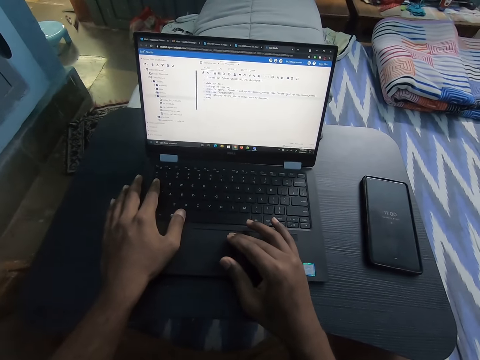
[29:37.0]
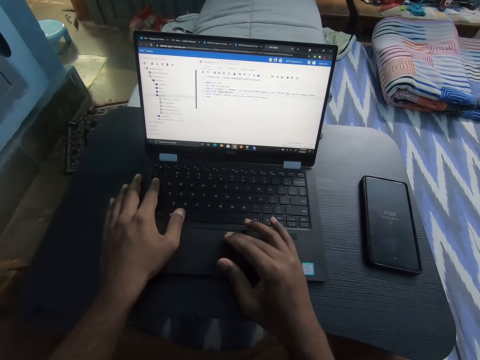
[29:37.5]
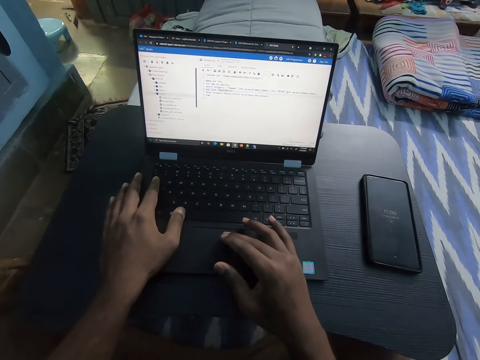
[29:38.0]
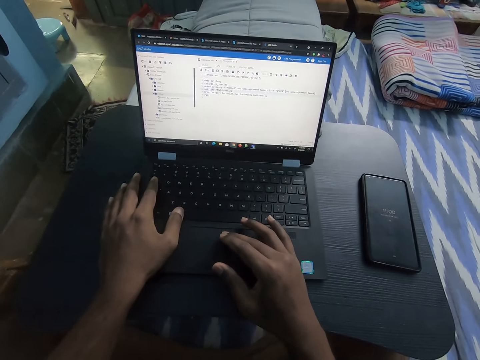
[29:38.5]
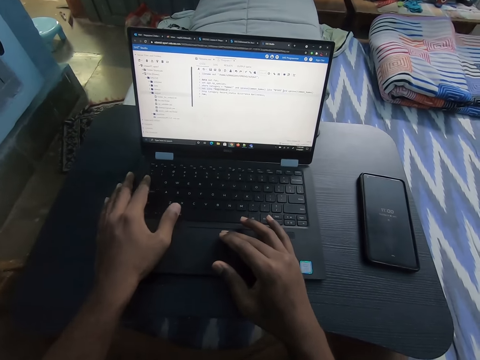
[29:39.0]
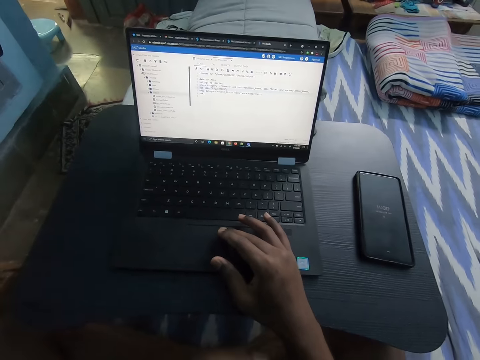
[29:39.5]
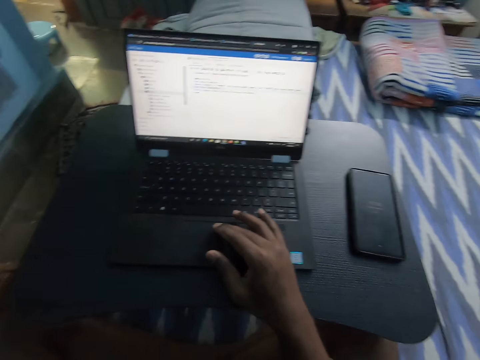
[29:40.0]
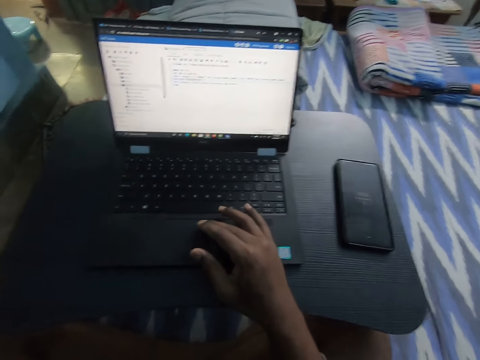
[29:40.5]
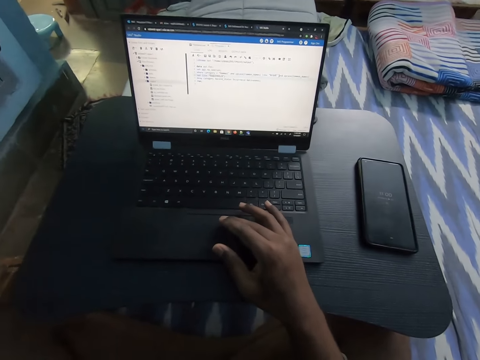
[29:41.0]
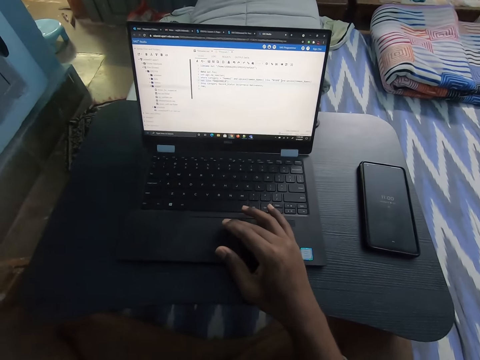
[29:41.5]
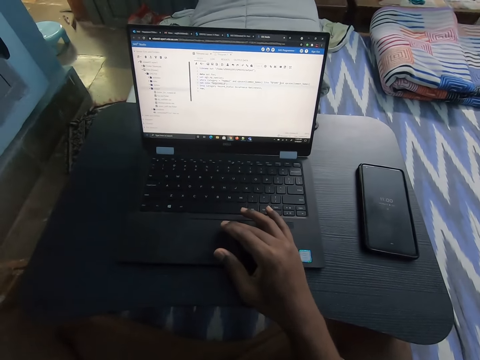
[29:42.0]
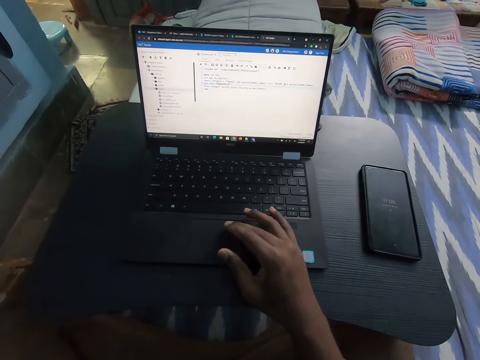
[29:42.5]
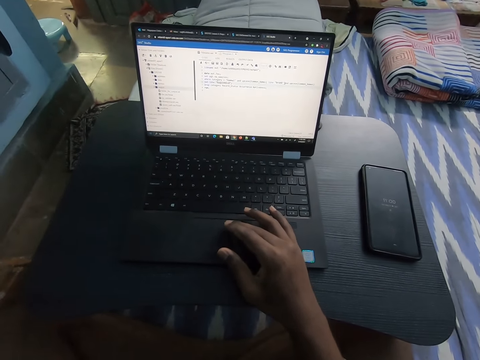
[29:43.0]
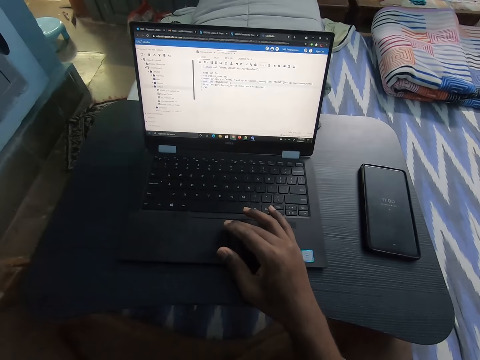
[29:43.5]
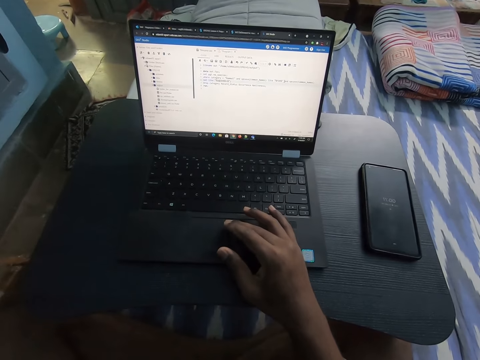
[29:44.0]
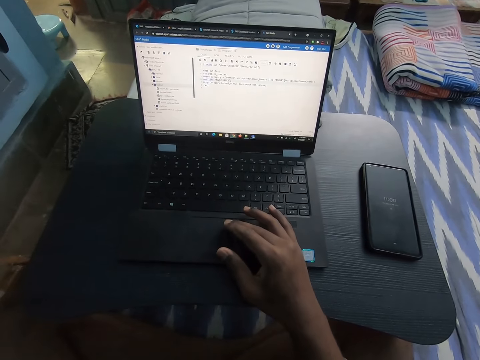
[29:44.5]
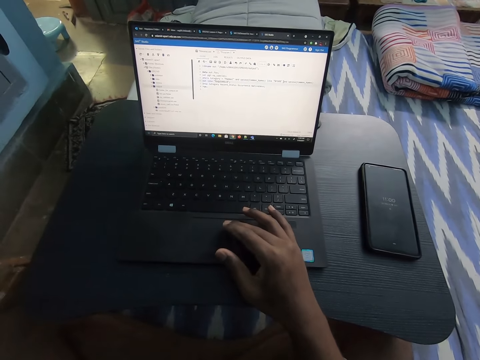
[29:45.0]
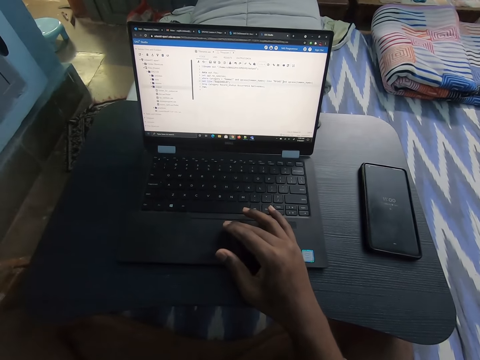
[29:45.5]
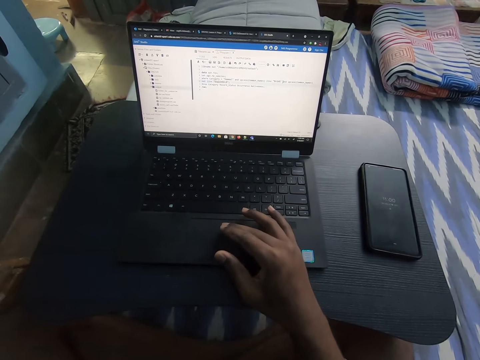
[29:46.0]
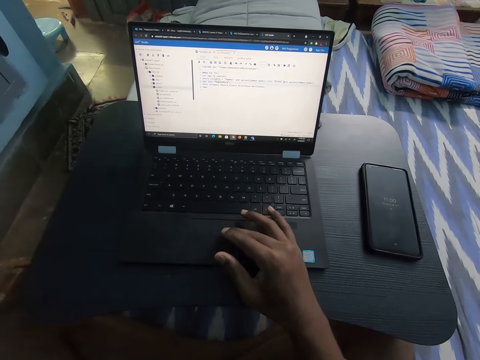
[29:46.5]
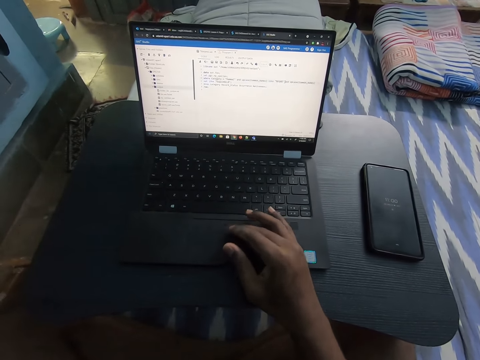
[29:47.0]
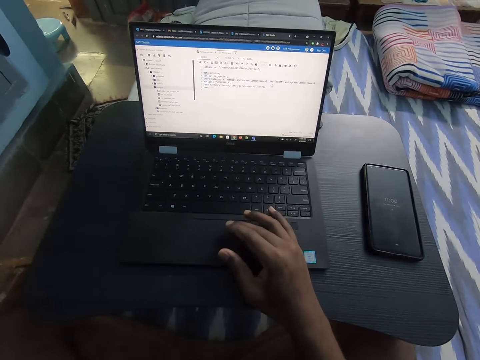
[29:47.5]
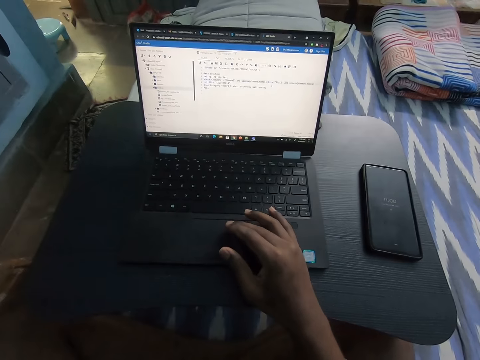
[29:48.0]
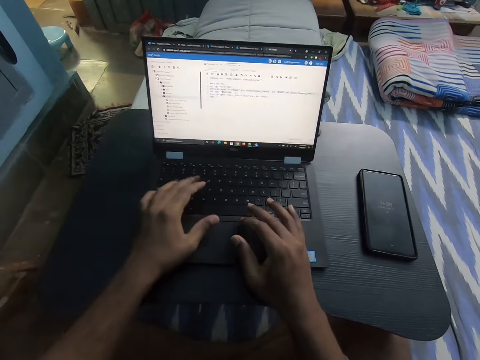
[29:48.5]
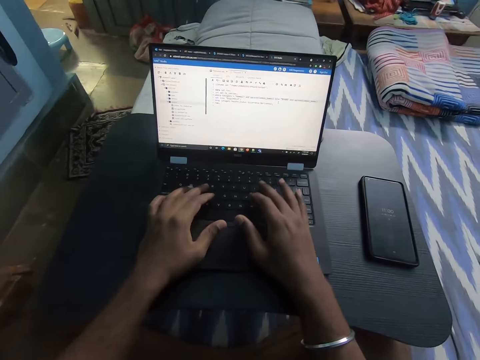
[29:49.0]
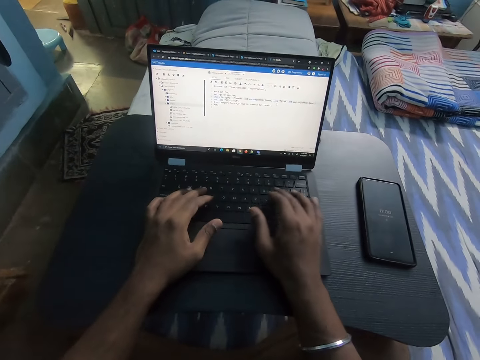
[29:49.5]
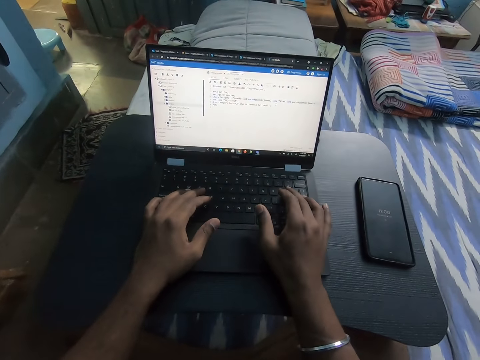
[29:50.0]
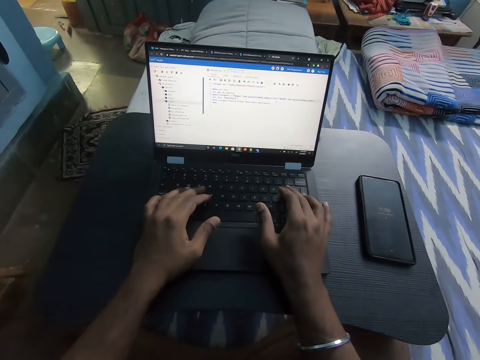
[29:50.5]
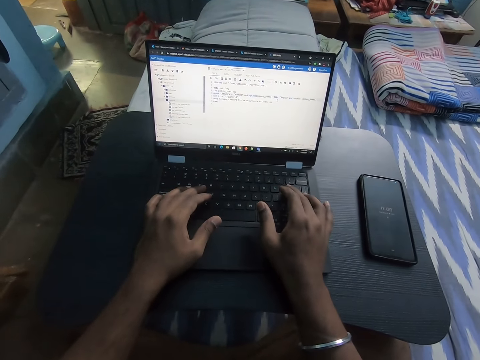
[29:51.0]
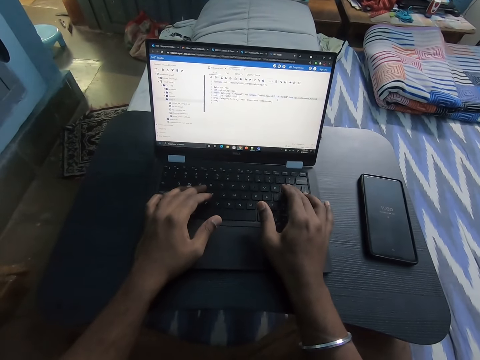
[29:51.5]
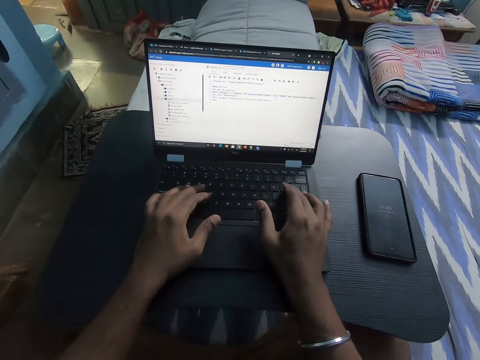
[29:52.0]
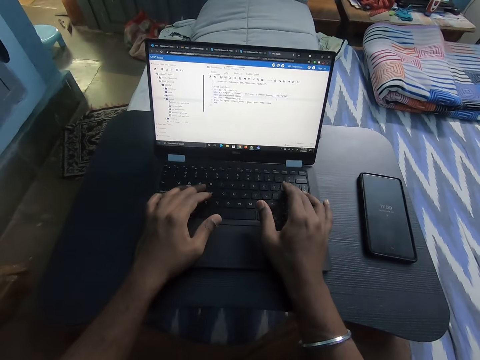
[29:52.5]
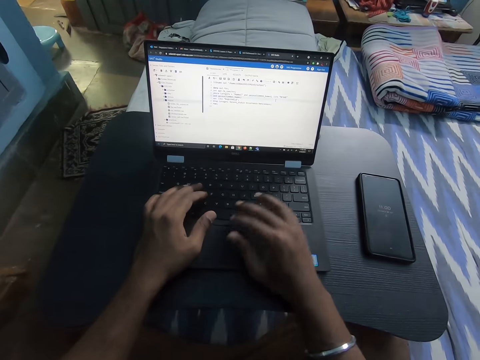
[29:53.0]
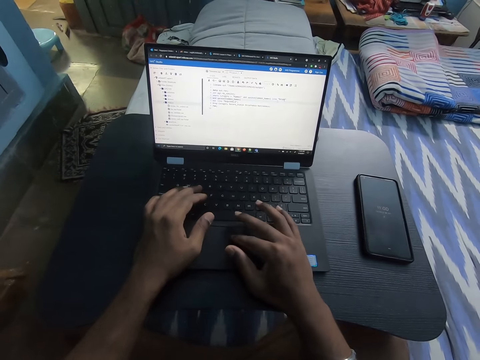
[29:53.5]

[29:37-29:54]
The camera wearer lifts the hand. He touches his face with his left hand. He operates the laptop on the table with his right hand. He operates the laptop on the table with both hands.

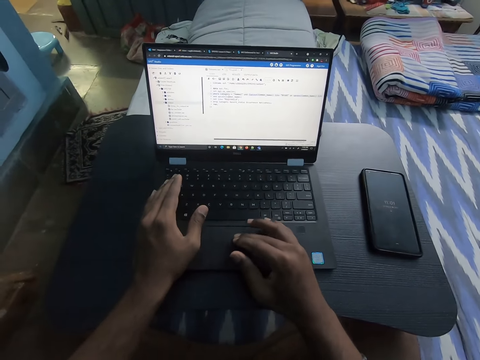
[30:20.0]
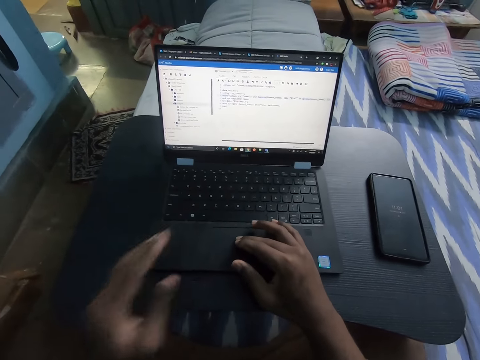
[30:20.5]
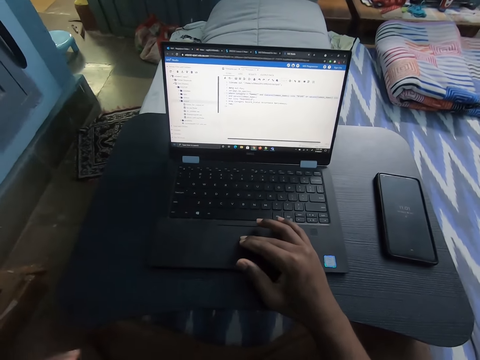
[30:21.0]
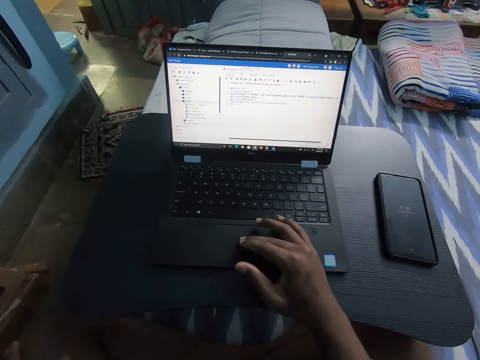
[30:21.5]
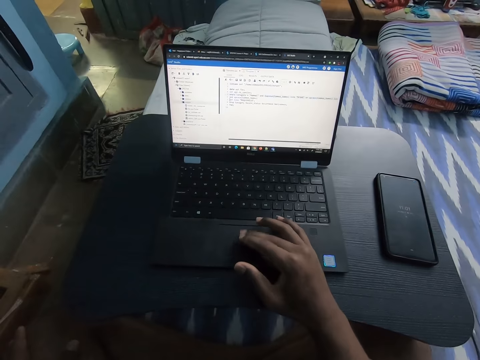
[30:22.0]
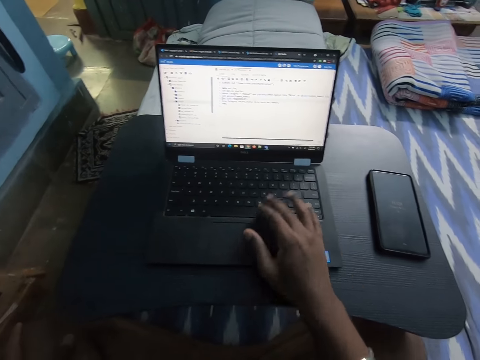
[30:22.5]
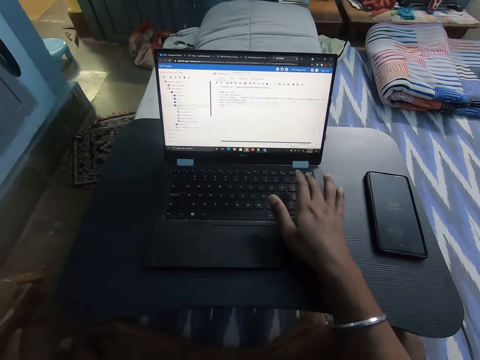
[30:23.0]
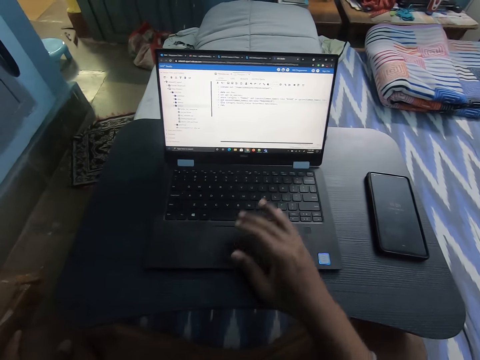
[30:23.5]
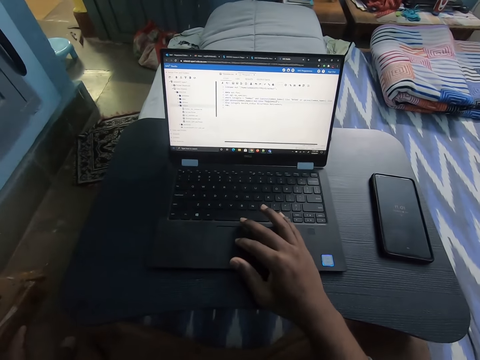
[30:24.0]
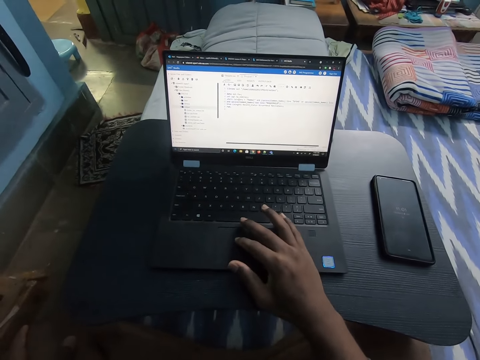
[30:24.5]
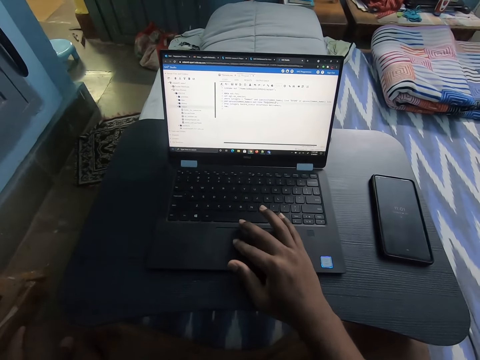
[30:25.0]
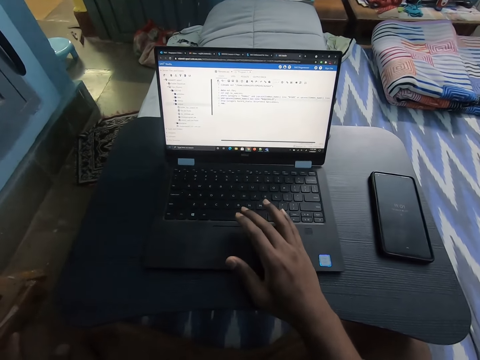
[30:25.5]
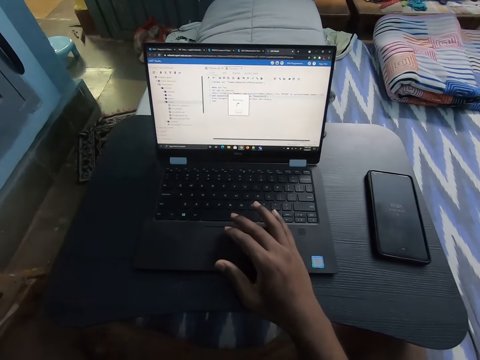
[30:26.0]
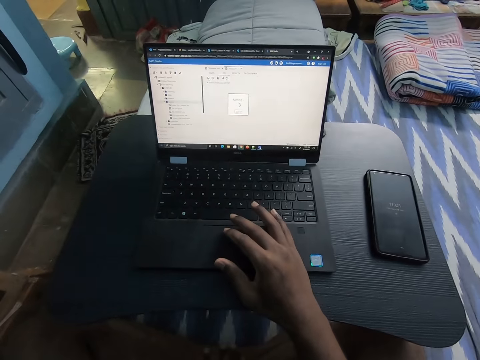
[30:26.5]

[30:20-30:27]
The camera wearer operates the laptop on the table with his right hand.
